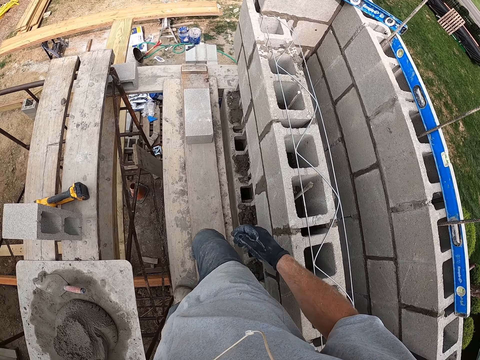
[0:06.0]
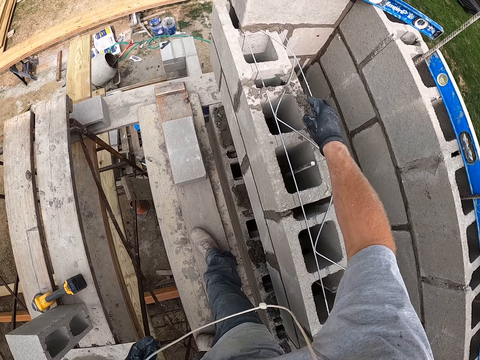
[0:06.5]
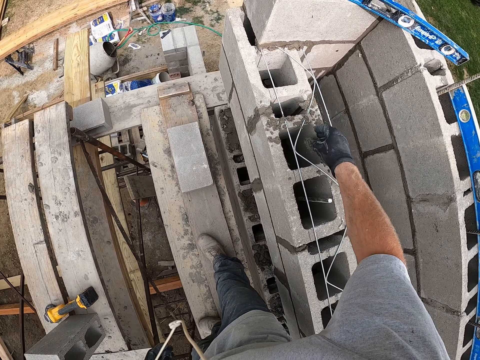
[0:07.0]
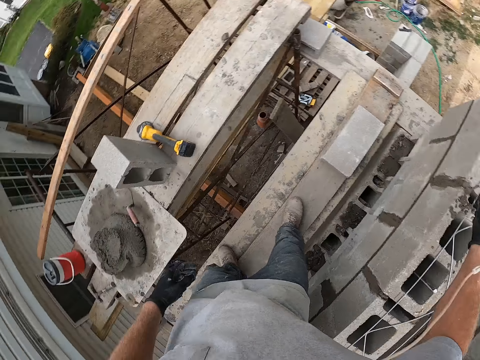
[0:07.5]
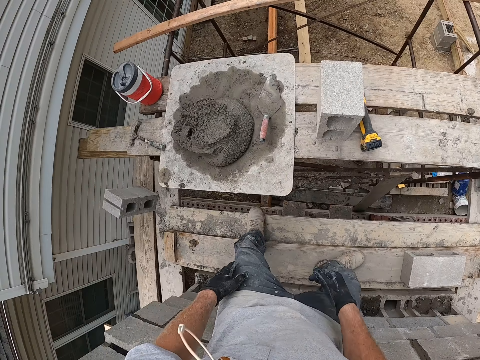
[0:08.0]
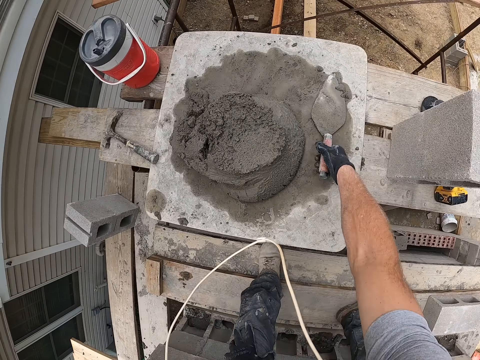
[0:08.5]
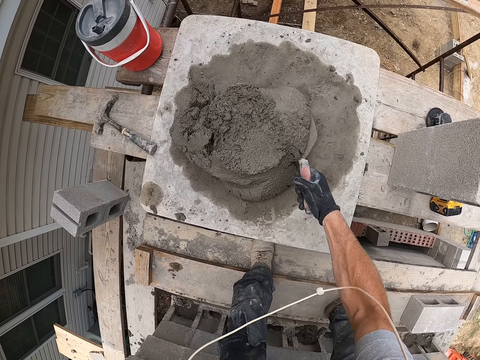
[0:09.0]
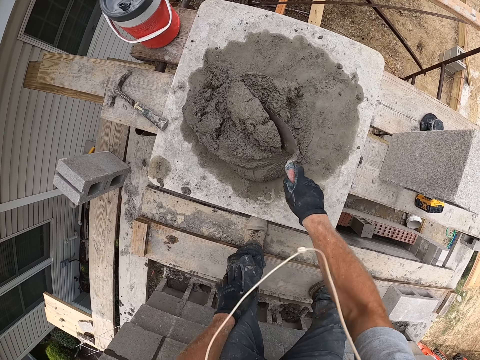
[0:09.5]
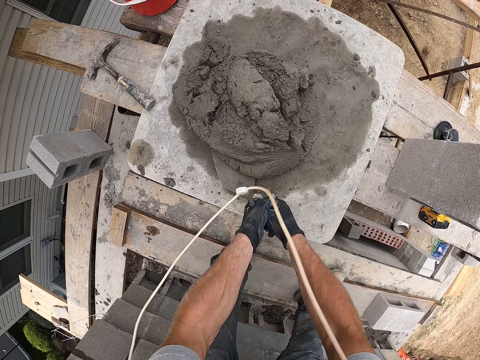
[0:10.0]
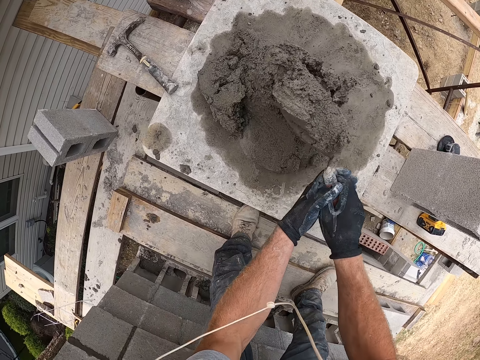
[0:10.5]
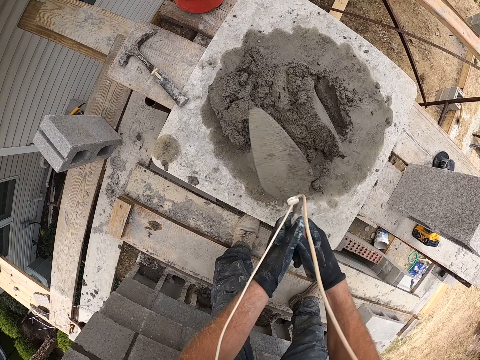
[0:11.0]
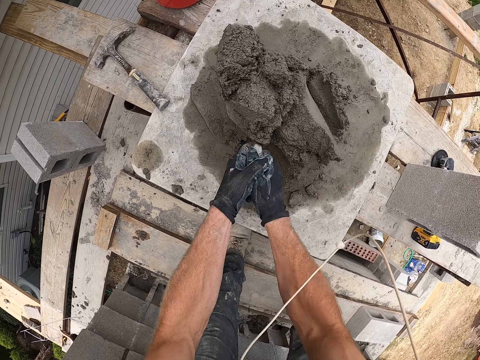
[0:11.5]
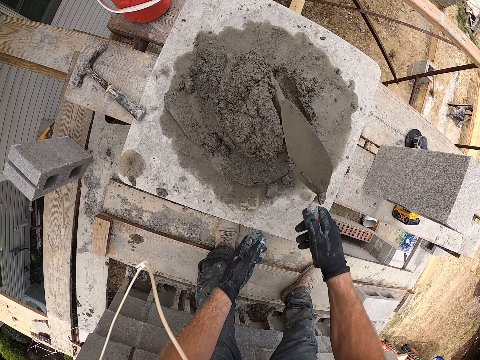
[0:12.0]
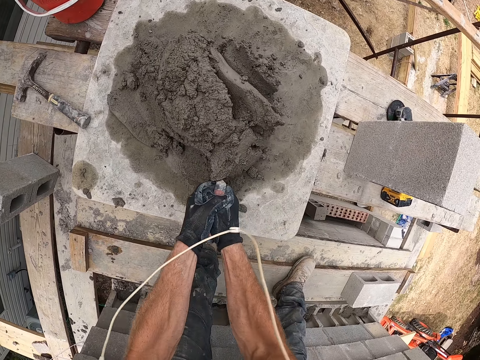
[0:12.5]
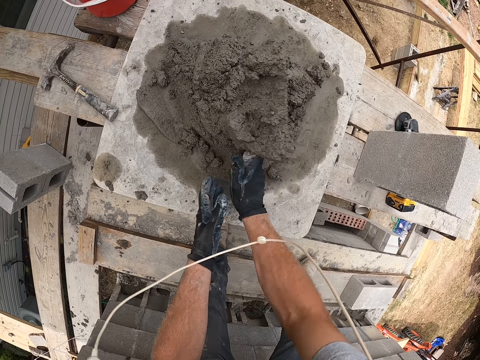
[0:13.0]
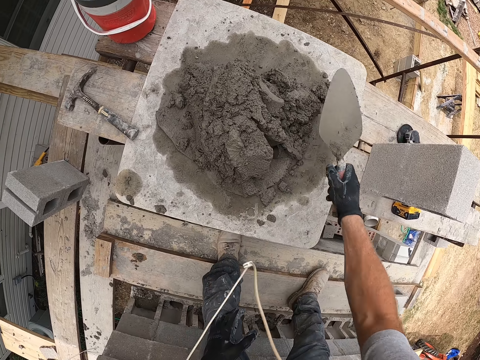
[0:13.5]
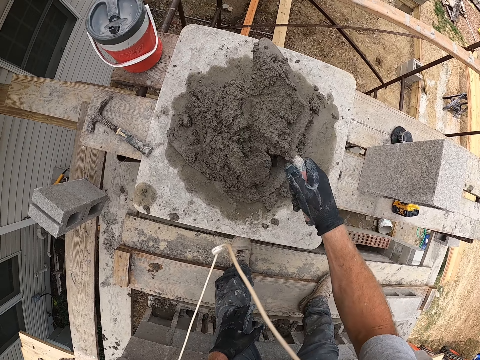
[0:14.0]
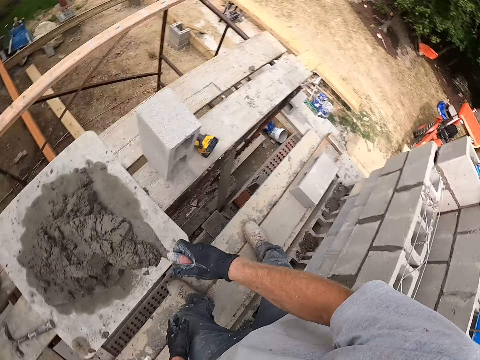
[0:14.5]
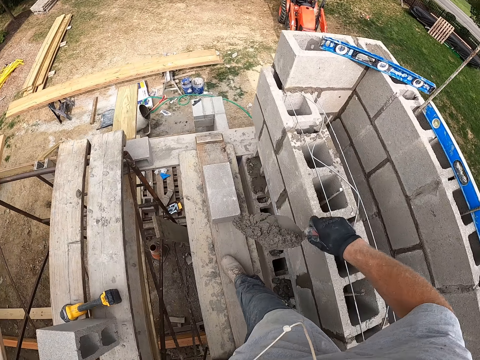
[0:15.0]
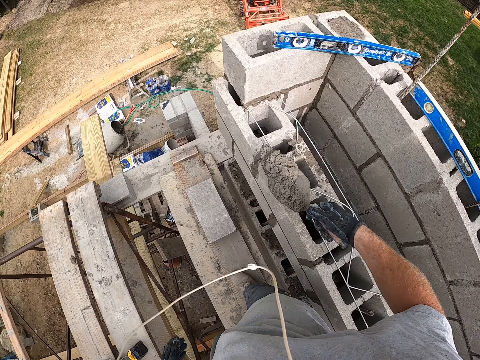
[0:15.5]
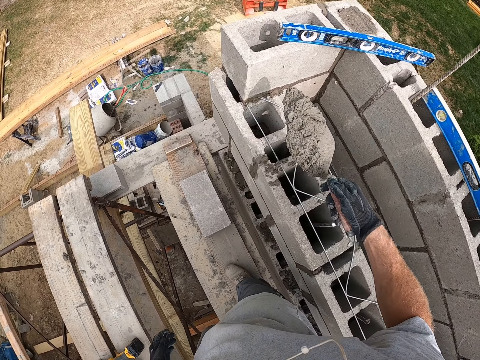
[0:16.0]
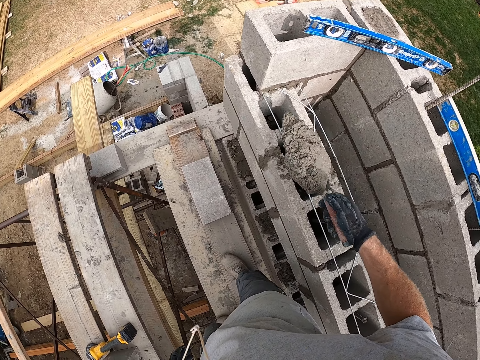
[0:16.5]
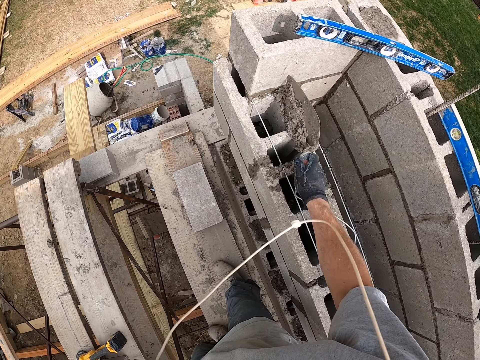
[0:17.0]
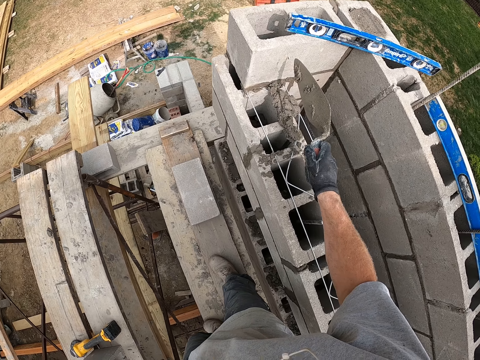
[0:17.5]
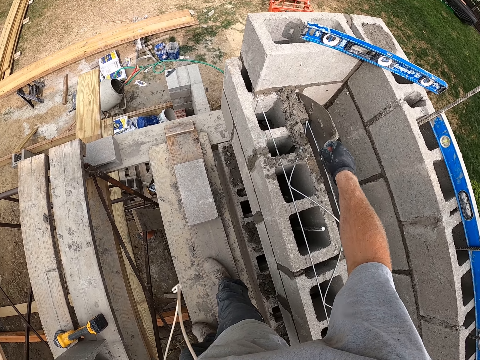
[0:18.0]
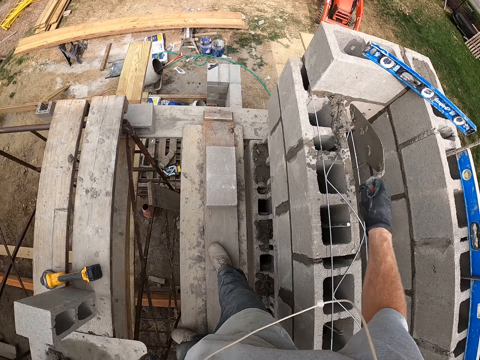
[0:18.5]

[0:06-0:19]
The camera wearer pushes cement in the hole. He touches some cement on a wall with his right hand. He picks up a trowel from a piece of wood on a scaffold with his right hand. He mixes some cement on the piece of wood on the scaffold with the trowel in both hands. He scoops some cement from the piece of wood on the scaffold with the trowel in his right hand. He pours the cement on the trowel in his right hand on the wall.

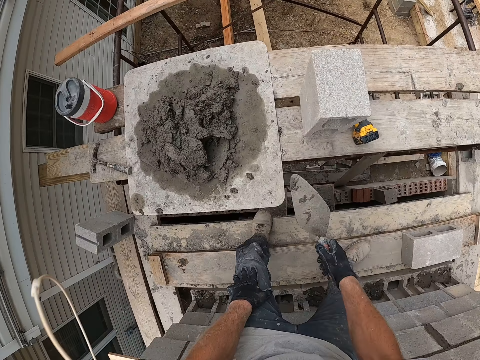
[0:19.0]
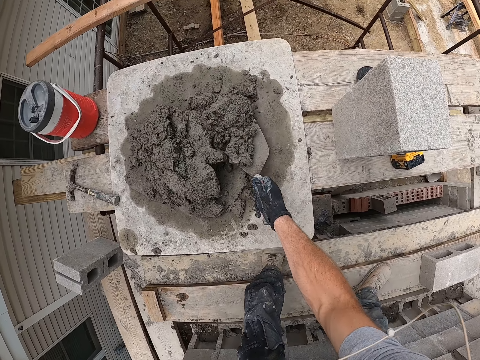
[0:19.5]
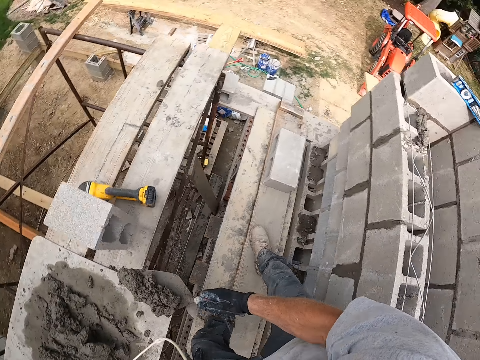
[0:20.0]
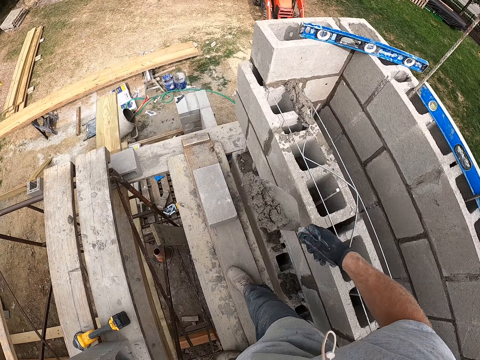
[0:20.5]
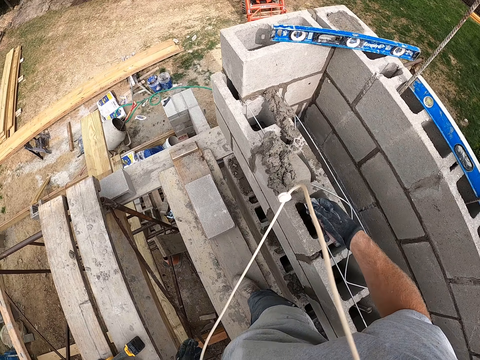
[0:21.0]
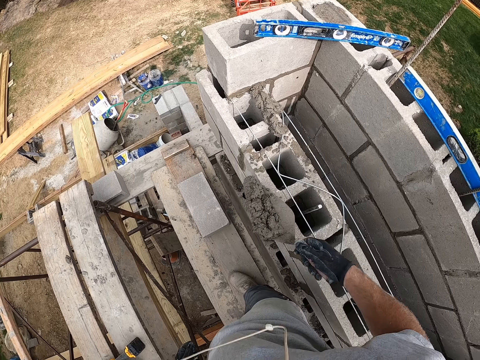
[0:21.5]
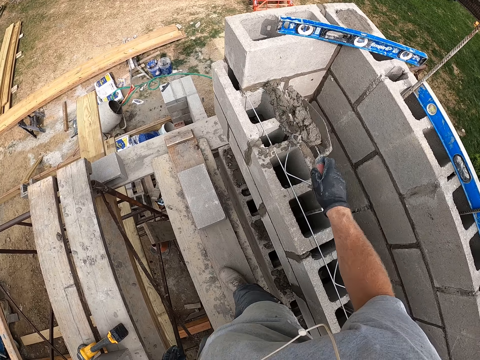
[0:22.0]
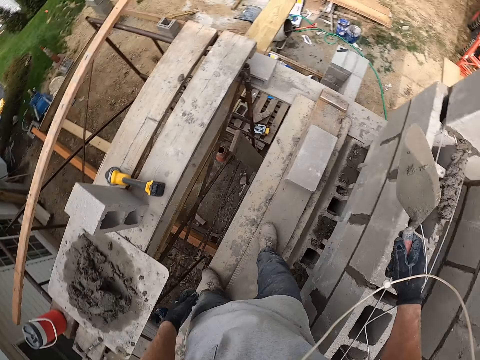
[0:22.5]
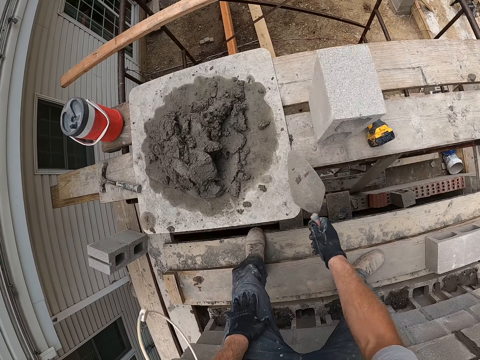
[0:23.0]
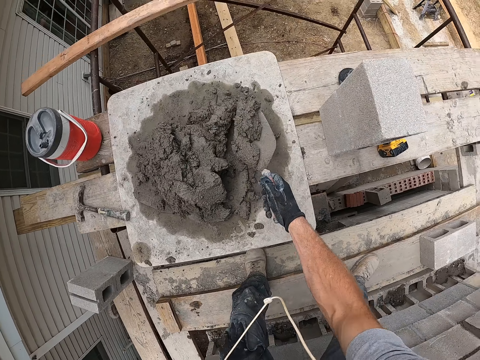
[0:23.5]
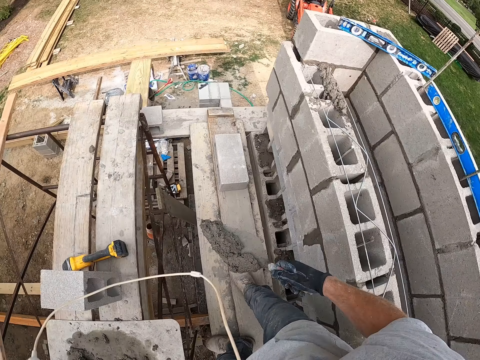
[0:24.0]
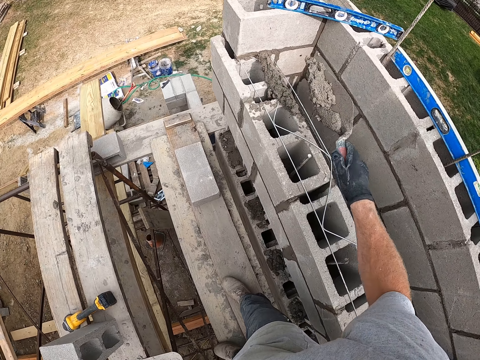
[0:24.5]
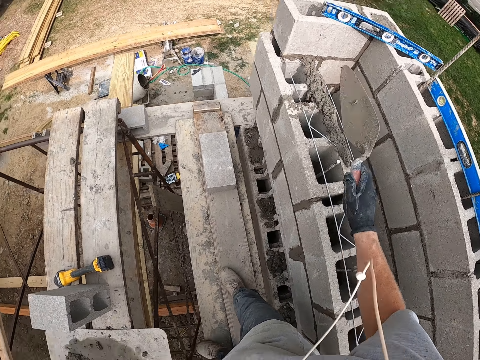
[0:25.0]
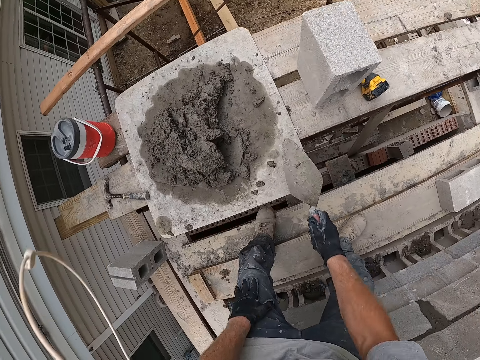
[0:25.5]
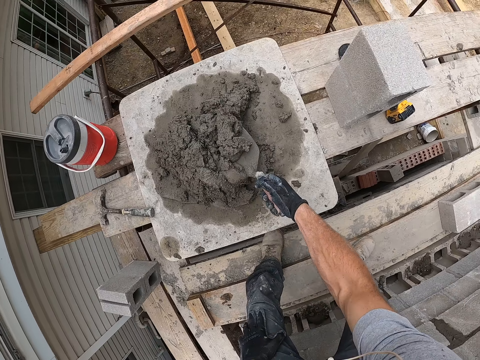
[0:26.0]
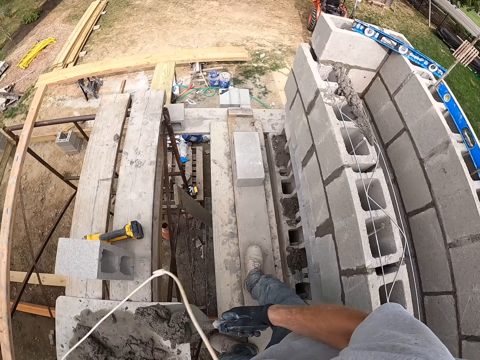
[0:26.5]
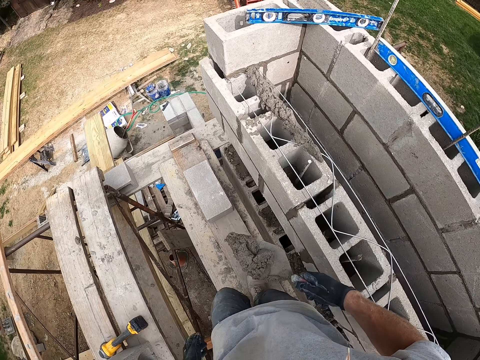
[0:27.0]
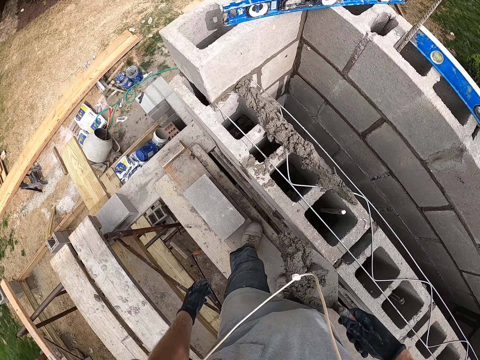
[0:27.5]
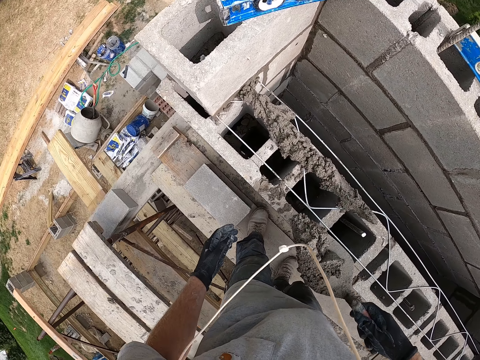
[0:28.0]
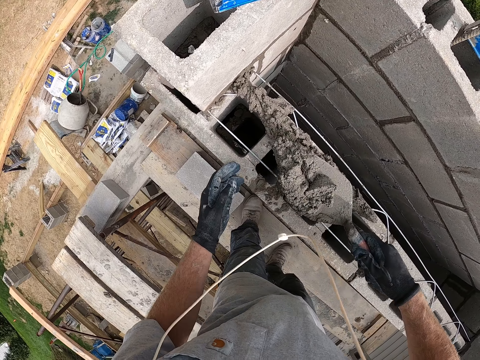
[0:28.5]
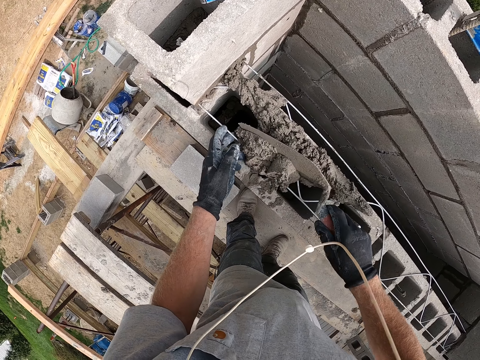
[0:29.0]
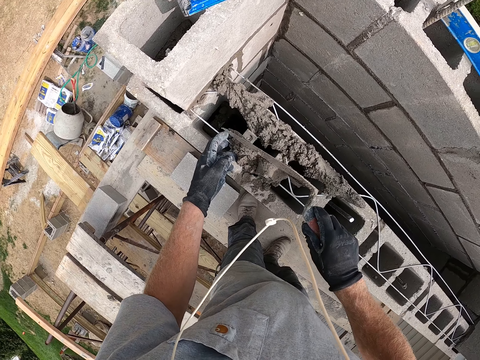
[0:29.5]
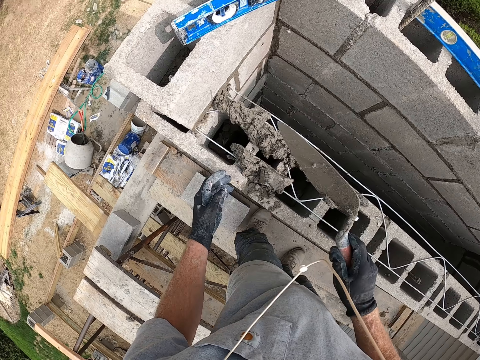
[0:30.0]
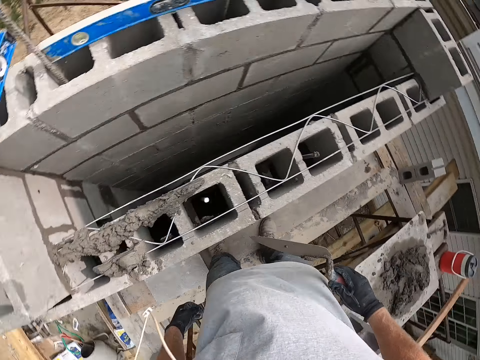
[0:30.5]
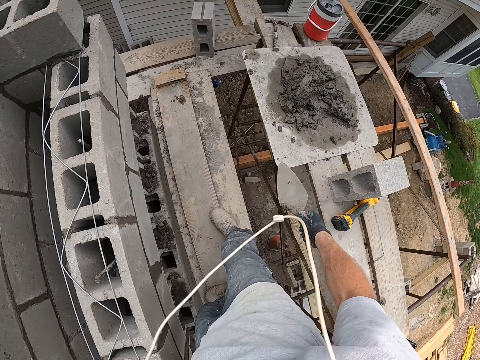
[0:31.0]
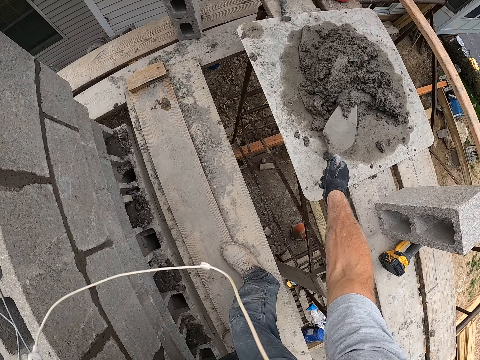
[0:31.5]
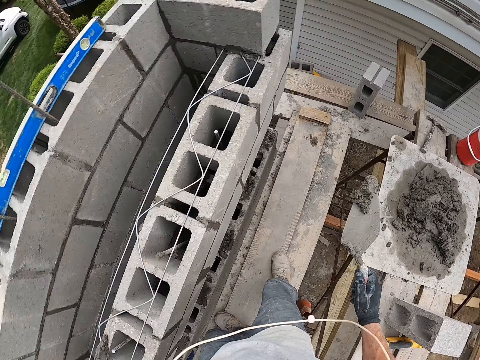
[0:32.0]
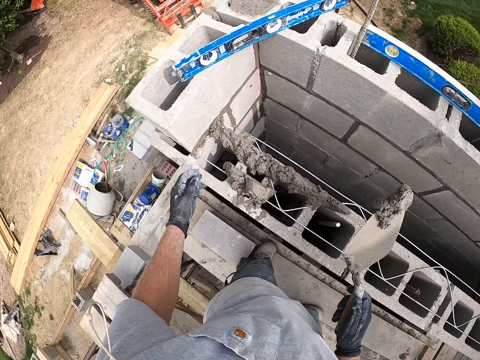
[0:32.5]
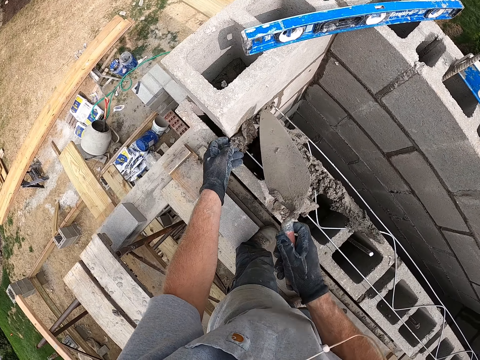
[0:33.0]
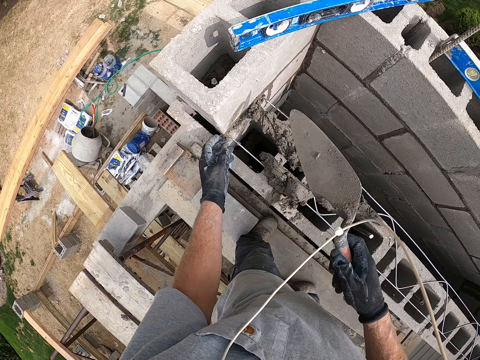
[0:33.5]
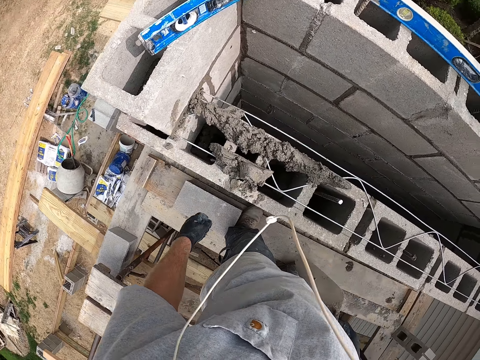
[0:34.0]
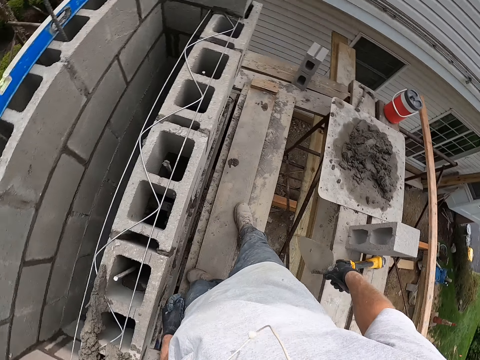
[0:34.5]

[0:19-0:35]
The camera wearer scoops some cement from the piece of wood on the scaffold with the trowel in his right hand. He pours the cement on the trowel in his right hand on the wall. He scoops some cement from the piece of wood on the scaffold with the trowel in his right hand. He pours the cement on the trowel in his right hand on the wall. He scoops some cement from the piece of wood on the scaffold with the trowel in his right hand. He pours the cement on the trowel in his right hand on the wall. He scoops some cement from the piece of wood on the scaffold with the trowel in his right hand. He touches the wall with his left hand. He pours the cement on the trowel in his right hand on the wall.
